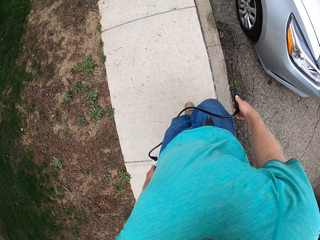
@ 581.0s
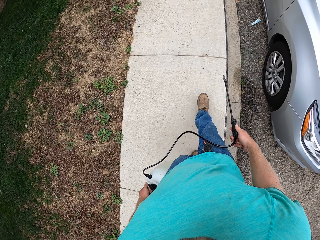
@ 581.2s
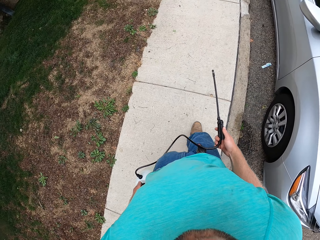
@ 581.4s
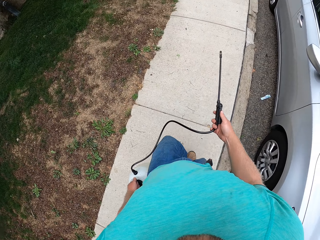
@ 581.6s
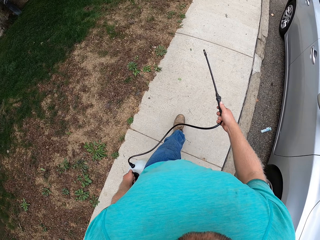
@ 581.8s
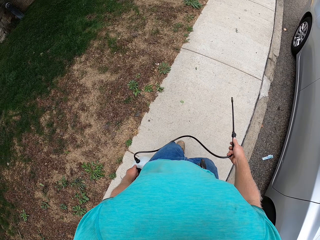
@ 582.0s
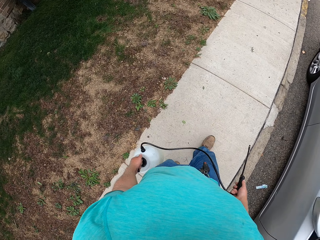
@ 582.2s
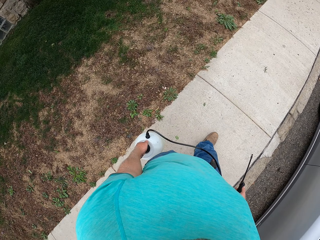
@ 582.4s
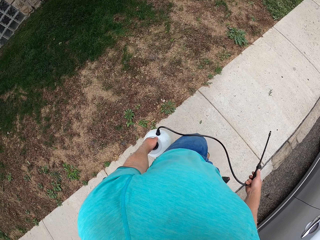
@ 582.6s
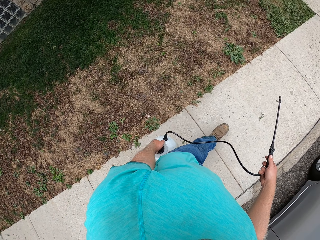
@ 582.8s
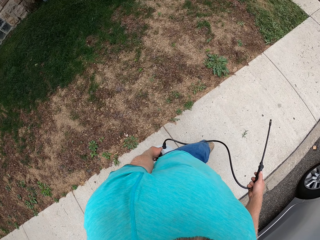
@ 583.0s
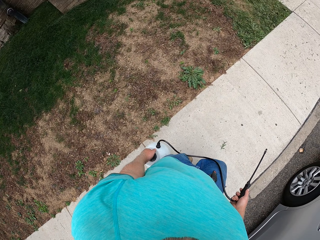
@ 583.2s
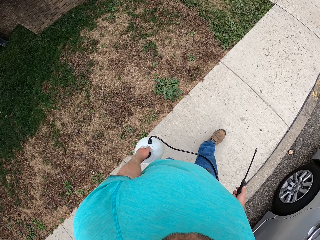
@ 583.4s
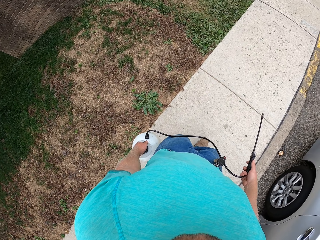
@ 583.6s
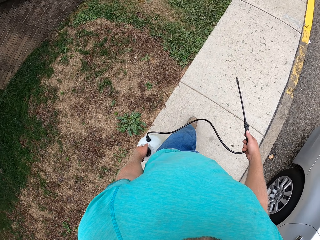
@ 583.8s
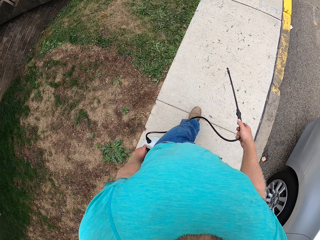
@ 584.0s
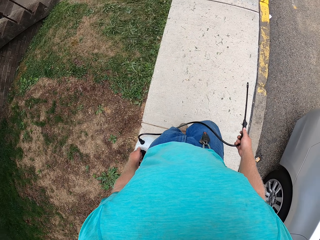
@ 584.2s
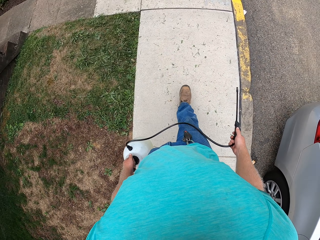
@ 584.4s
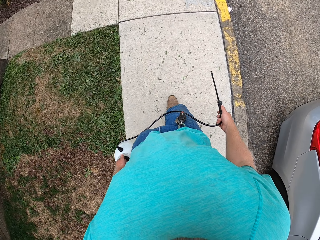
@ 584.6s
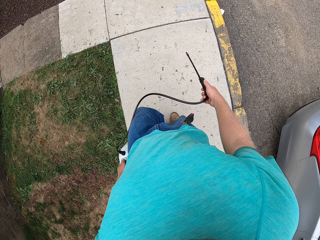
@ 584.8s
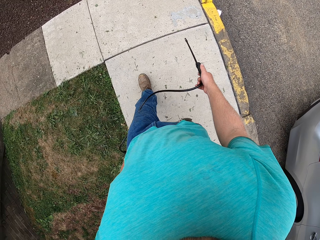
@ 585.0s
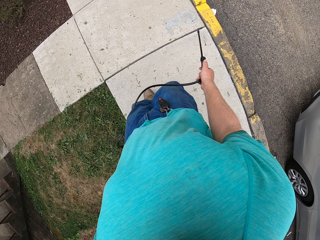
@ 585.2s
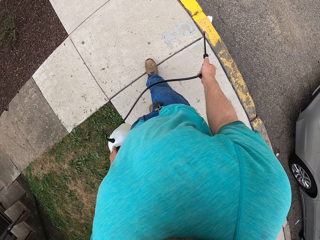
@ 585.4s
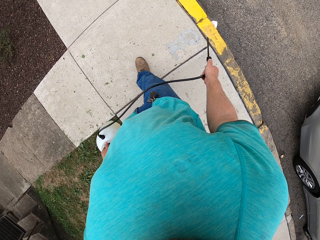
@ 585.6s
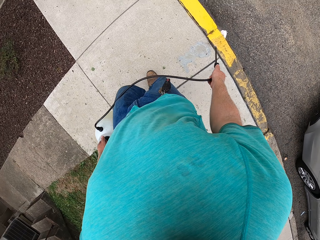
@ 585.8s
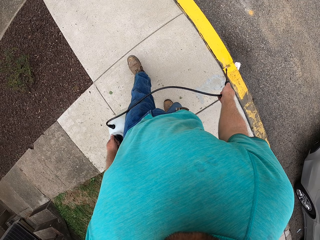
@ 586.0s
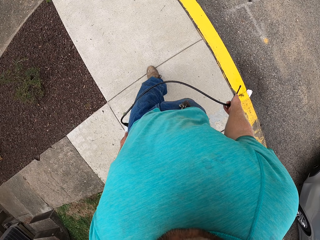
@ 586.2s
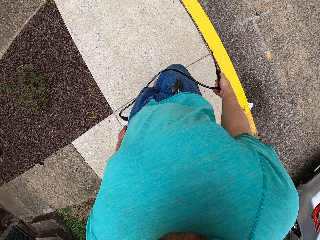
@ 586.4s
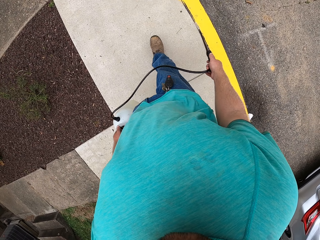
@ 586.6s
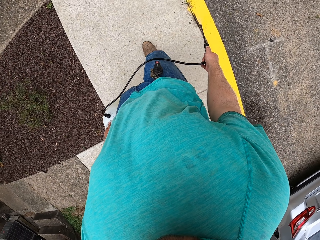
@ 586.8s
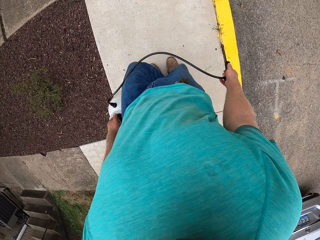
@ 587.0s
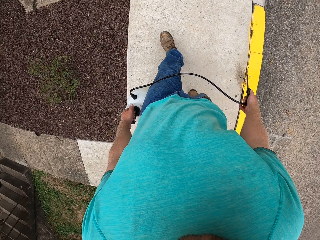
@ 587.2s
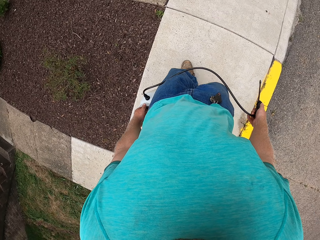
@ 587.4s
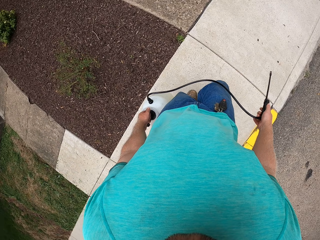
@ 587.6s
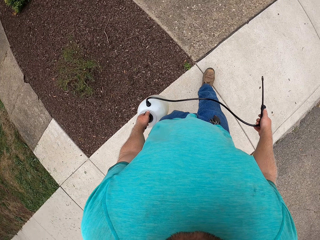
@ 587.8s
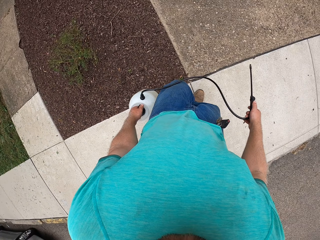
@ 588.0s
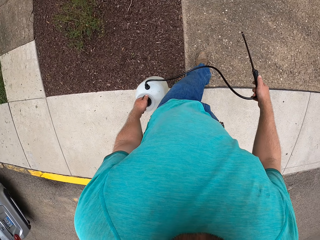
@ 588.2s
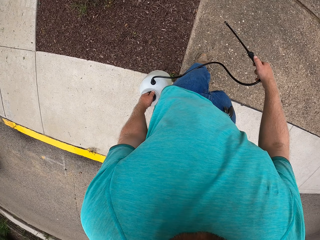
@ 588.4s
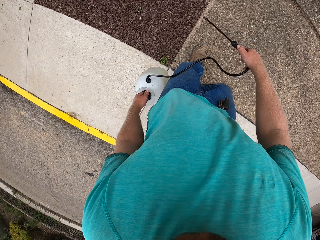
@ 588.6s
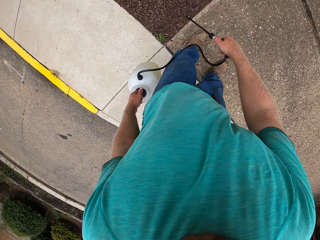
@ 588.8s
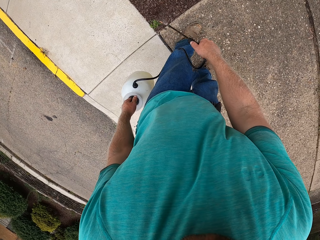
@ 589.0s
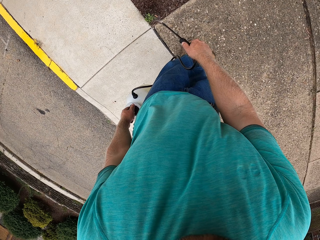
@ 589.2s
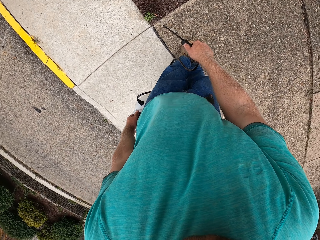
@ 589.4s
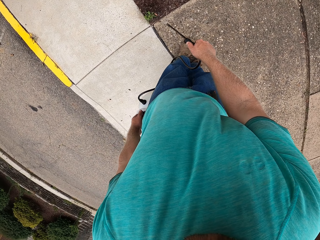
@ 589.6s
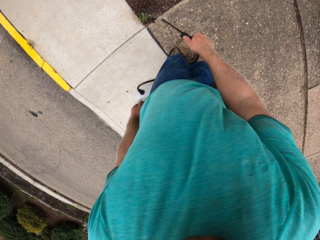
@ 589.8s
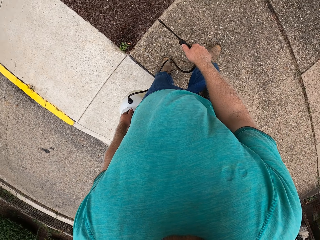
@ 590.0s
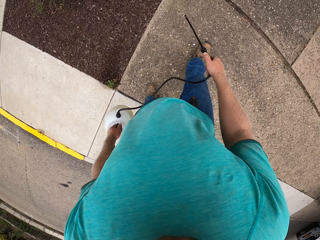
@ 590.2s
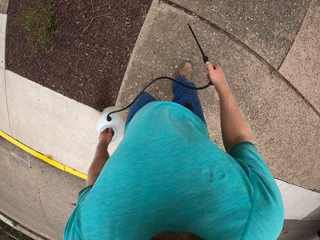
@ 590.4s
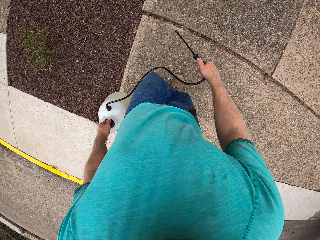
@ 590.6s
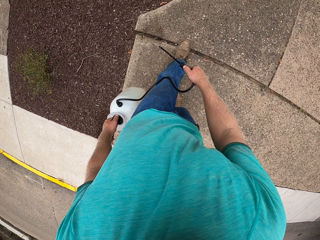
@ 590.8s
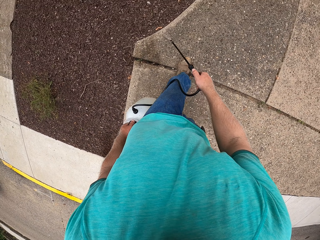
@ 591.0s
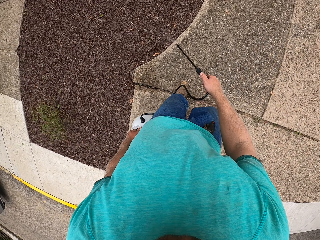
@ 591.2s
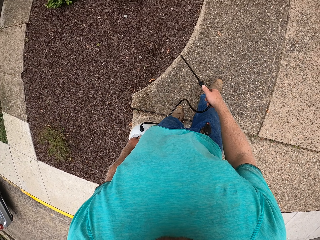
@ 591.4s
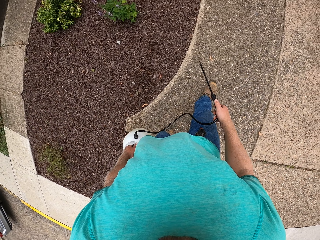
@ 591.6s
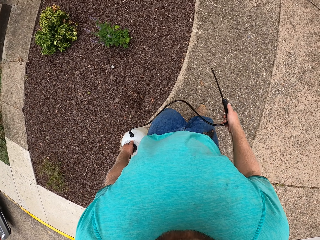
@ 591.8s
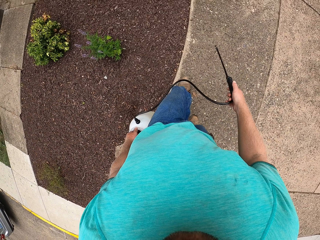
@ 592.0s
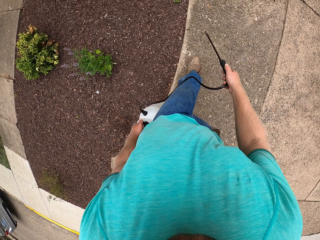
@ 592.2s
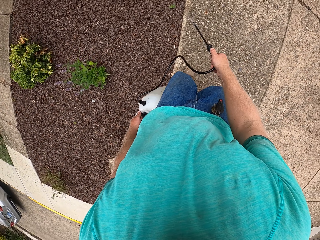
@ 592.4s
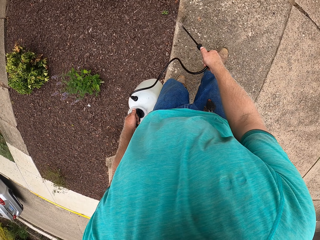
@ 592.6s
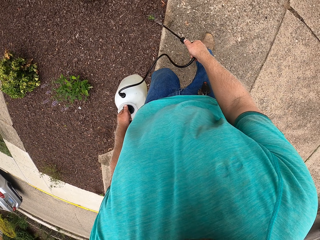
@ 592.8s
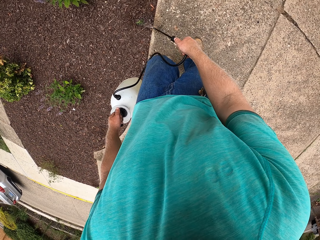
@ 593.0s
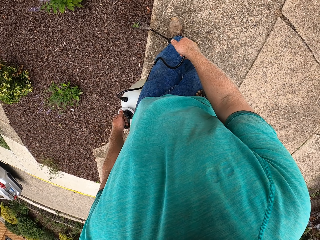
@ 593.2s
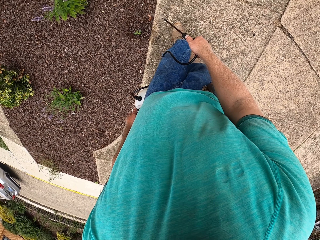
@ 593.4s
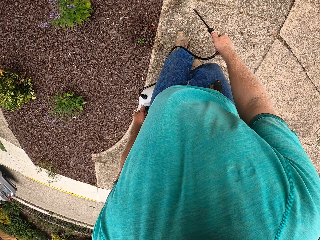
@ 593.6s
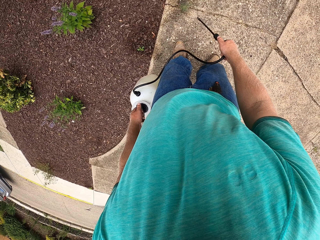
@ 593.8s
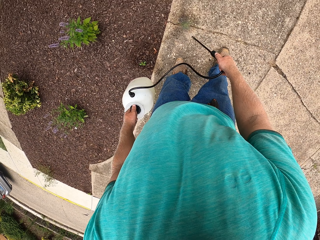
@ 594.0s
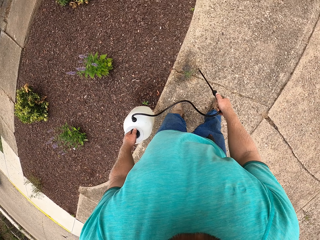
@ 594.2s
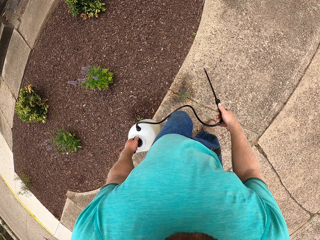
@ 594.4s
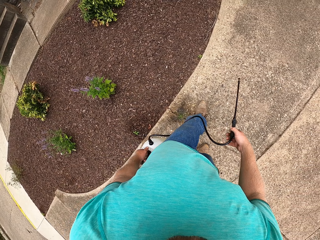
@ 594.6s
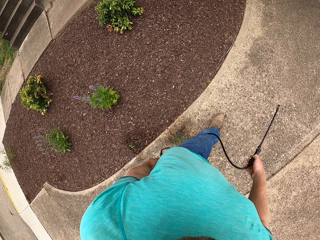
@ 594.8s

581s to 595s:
The camera wearer sprays plants. They walk and spray the plants.

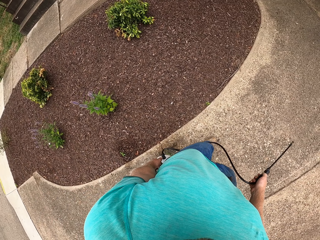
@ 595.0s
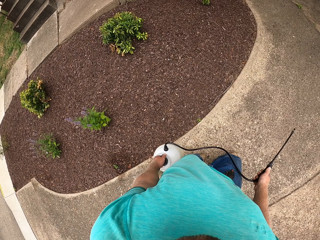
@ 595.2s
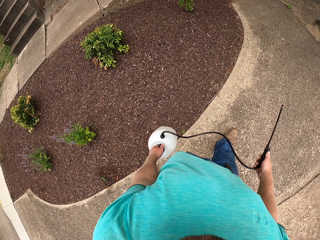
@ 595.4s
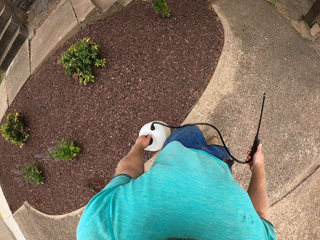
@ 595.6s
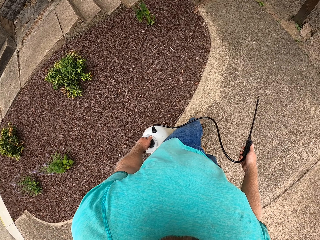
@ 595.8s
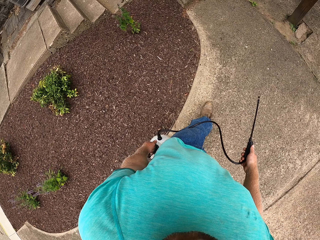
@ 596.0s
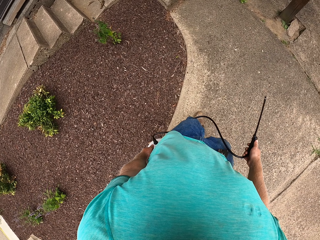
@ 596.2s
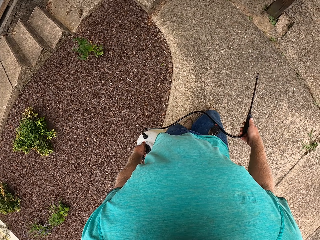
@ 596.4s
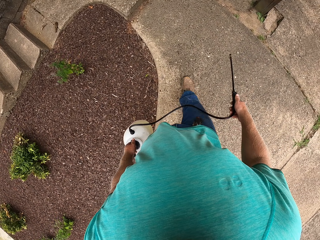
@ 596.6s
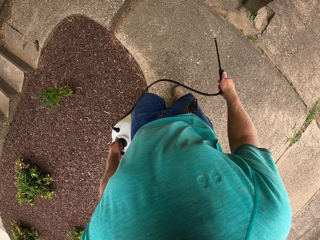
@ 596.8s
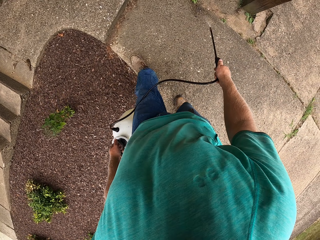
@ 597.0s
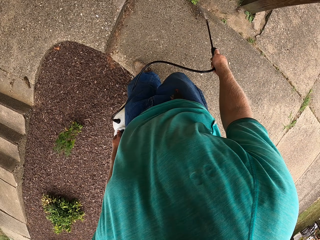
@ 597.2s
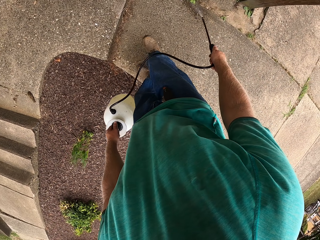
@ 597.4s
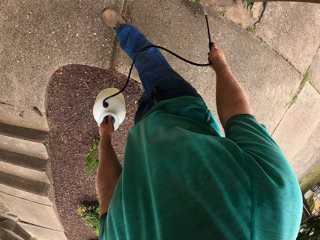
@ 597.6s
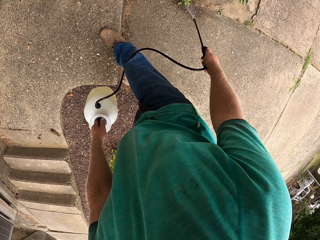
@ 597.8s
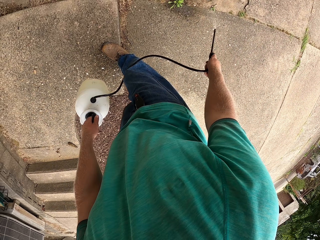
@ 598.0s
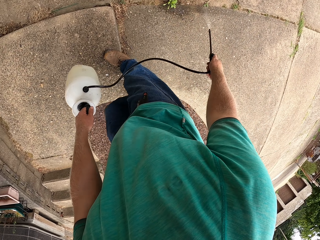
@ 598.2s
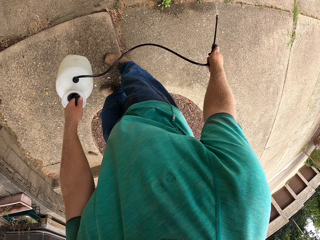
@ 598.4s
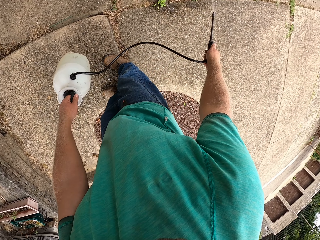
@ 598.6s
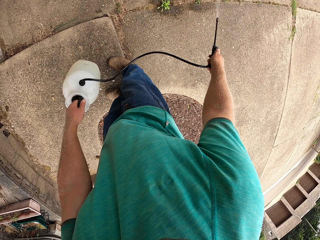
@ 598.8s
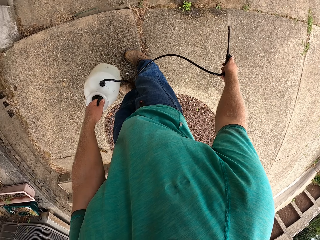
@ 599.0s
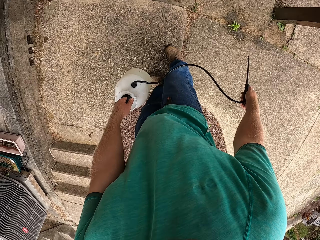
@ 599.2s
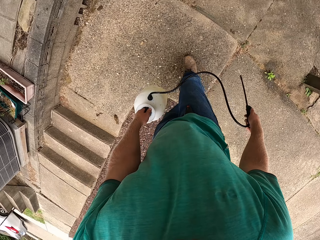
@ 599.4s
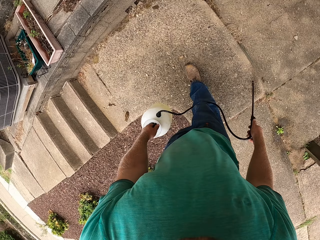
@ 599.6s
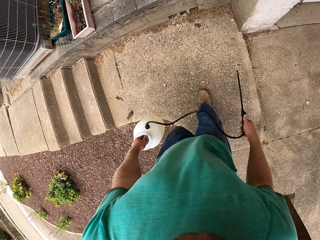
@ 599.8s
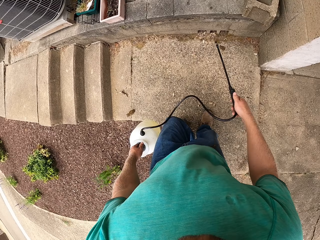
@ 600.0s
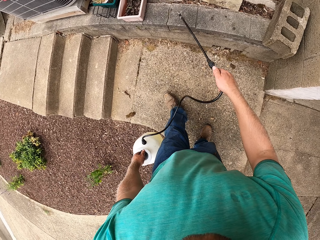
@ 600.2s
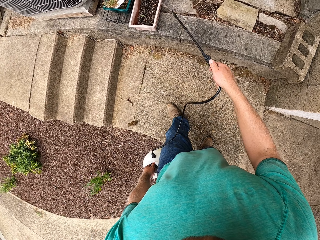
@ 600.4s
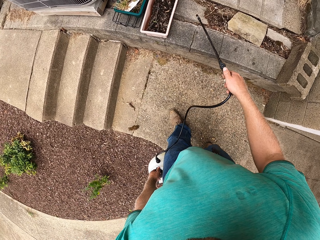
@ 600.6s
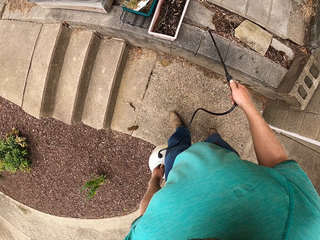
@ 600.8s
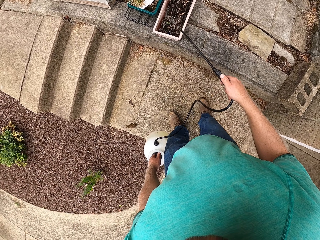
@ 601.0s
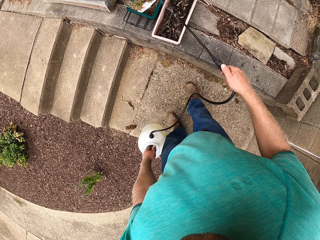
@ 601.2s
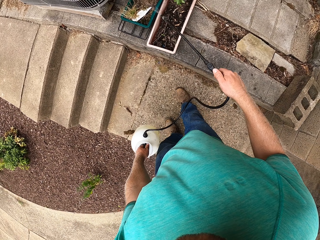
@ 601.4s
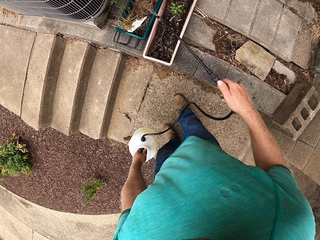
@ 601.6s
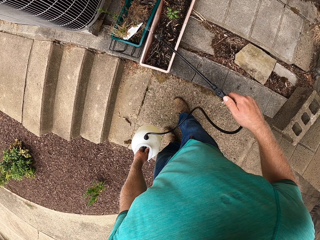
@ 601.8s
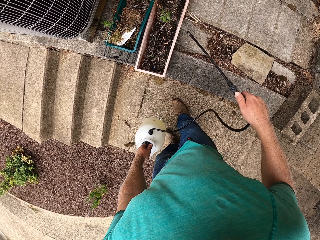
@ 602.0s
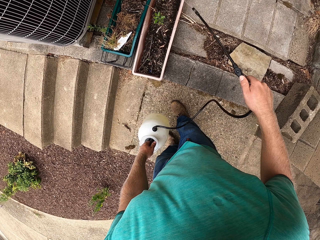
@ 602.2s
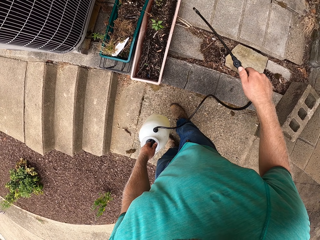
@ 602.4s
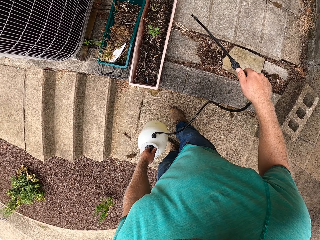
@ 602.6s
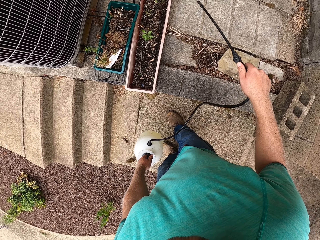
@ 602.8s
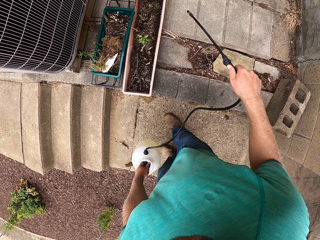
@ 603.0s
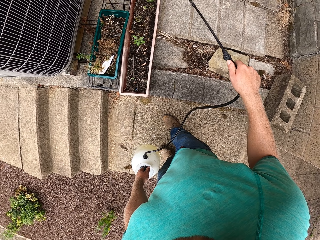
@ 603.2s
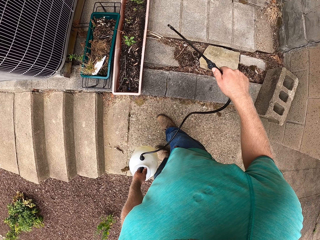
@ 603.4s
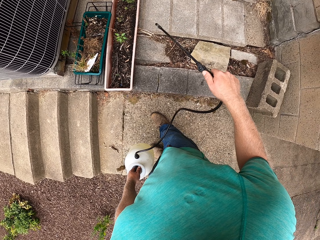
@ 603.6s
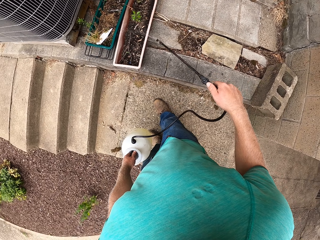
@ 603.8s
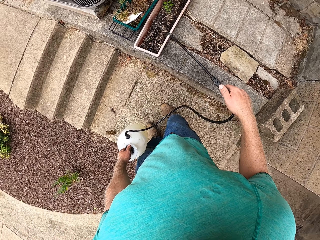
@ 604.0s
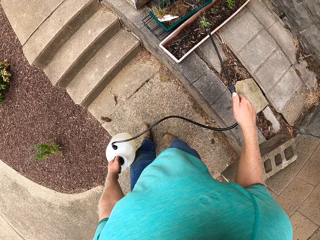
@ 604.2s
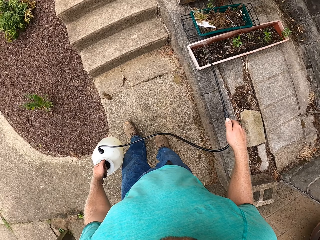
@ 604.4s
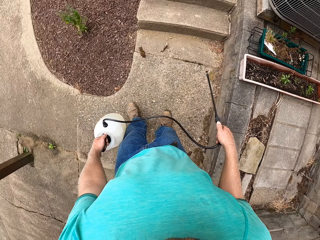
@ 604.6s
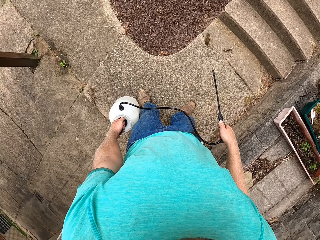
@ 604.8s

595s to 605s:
The camera wearer sprays plants. They spray herbicides on the grasses or potted plants with a sprayer in both hands.
